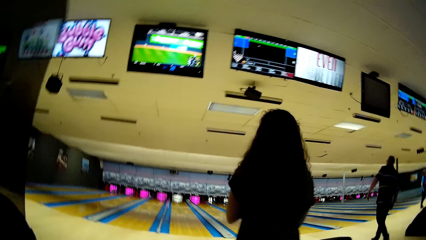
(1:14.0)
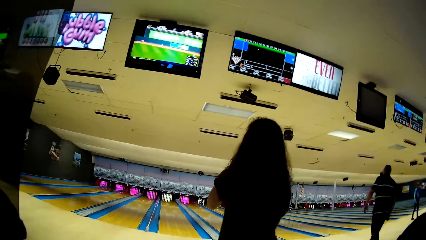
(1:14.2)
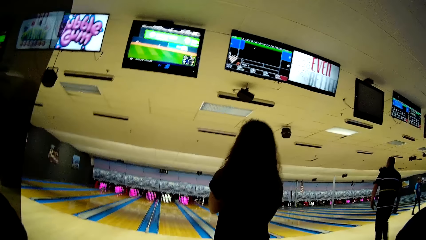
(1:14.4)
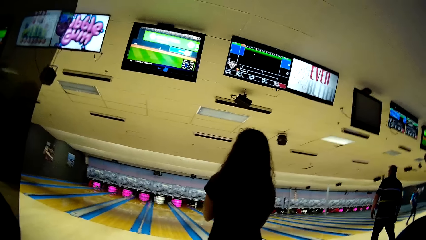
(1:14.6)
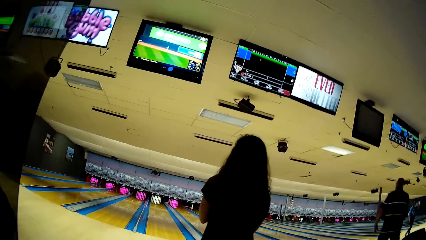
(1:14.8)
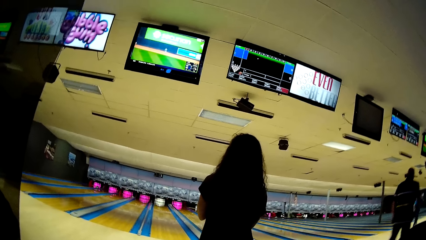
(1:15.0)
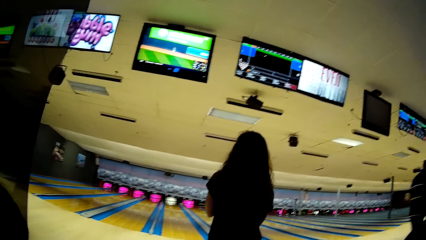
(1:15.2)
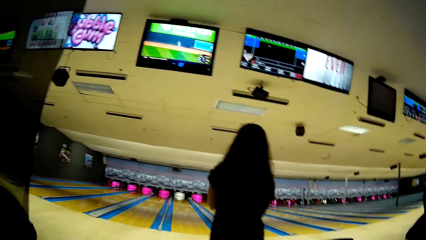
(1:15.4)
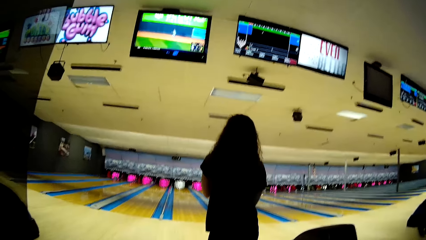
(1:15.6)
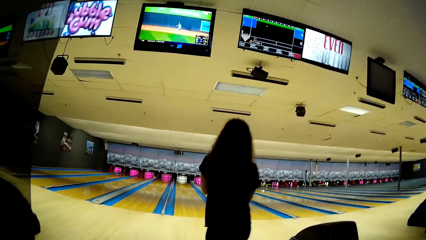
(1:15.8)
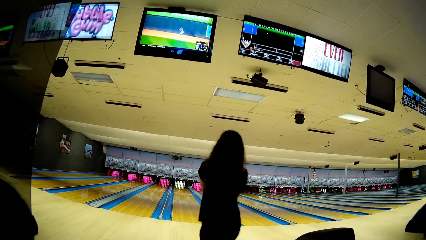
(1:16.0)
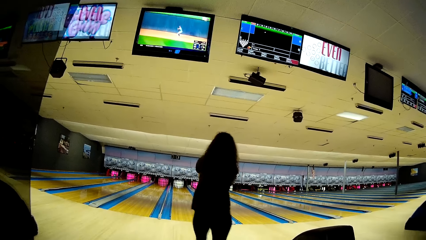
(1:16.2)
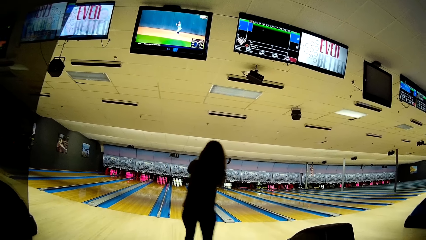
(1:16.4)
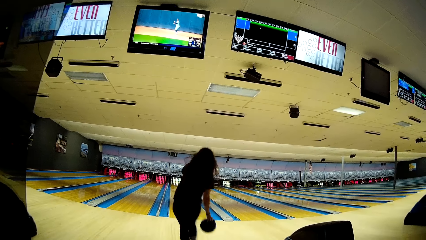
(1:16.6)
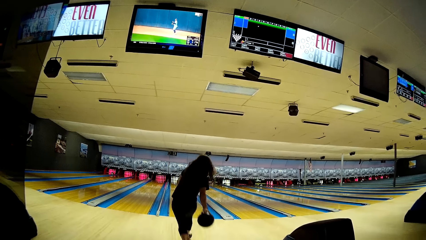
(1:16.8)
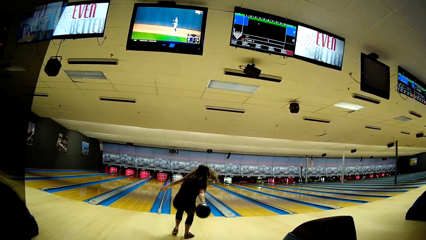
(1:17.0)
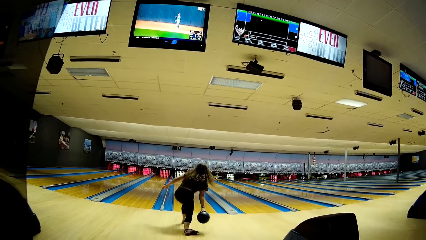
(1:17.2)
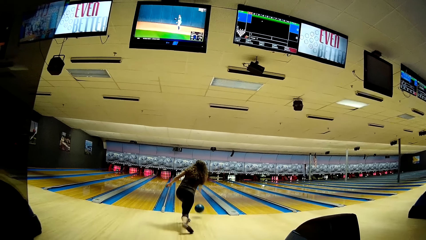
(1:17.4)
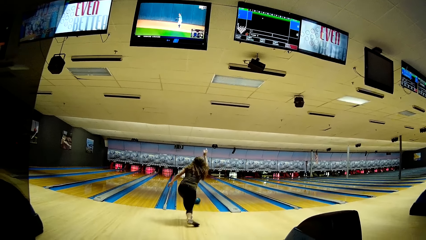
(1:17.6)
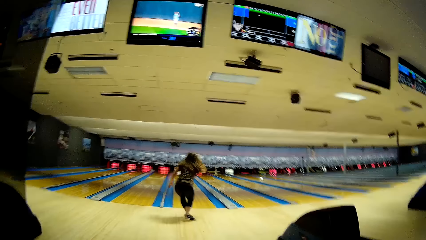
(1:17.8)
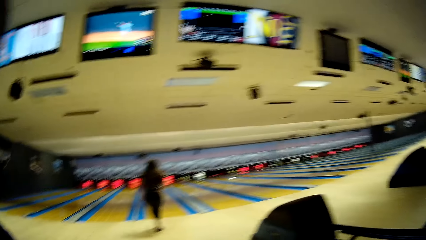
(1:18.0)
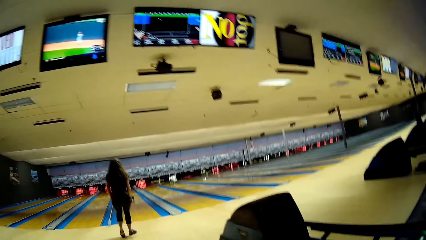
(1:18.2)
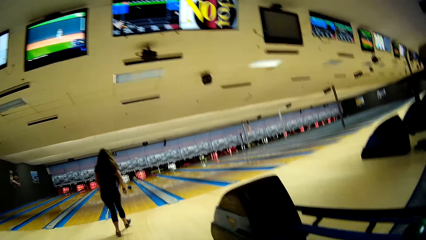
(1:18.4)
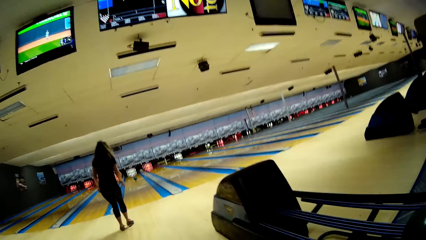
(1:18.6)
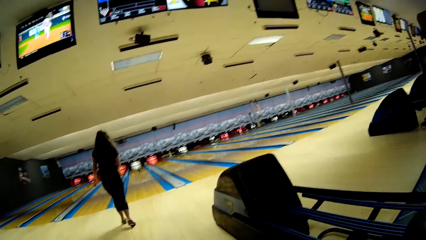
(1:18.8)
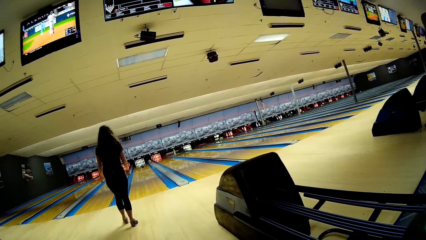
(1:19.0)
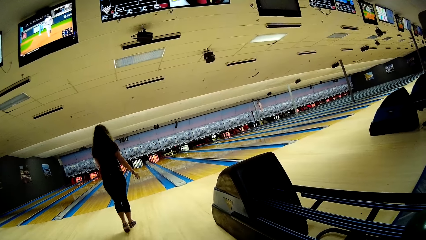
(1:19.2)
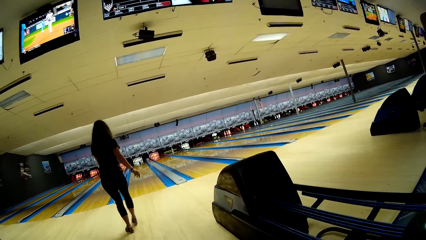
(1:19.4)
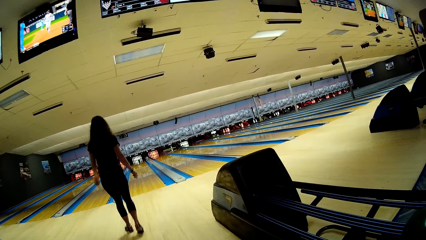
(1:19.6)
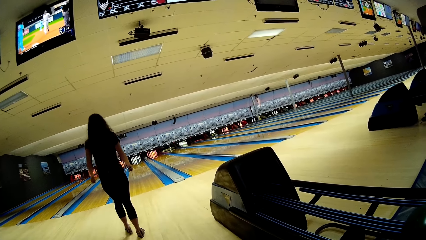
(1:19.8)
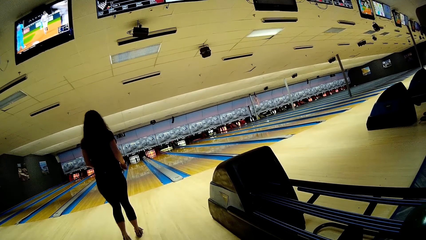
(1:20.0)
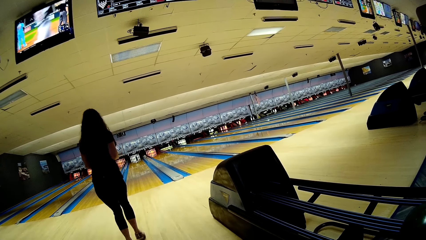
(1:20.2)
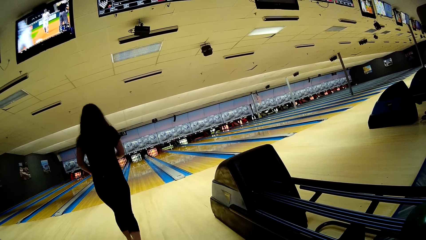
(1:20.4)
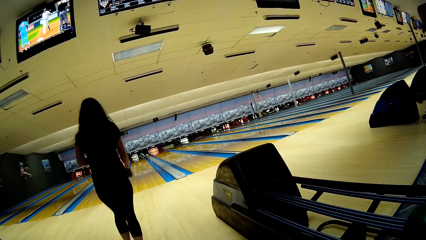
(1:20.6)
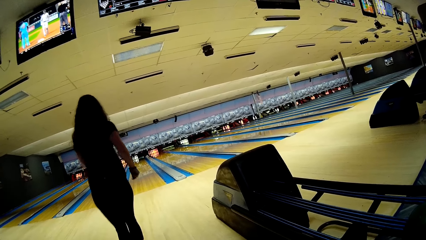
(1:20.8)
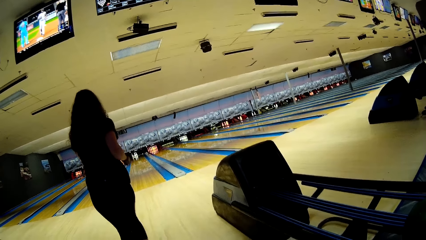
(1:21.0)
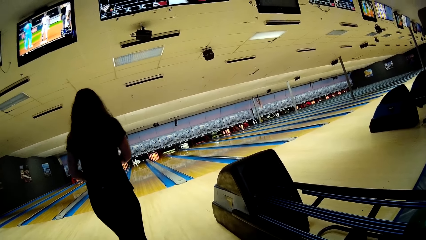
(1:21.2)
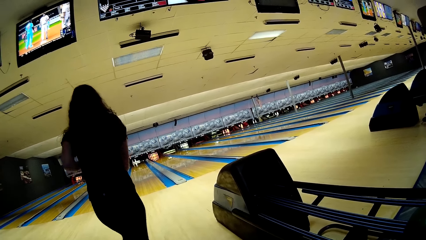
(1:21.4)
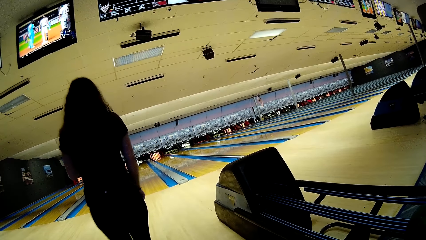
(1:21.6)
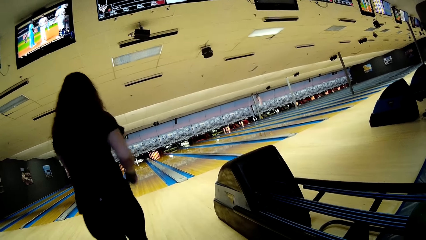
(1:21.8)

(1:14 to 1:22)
The camera wearer sits on the chair. A woman walks towards the bowling lane. The woman throws the bowling ball towards the pin deck. She walks backwards on the bowling area.

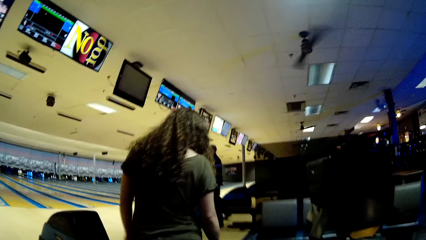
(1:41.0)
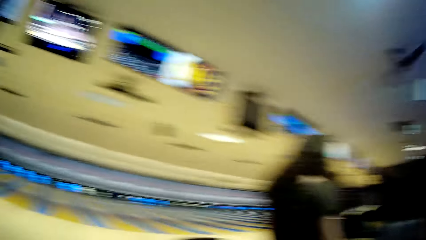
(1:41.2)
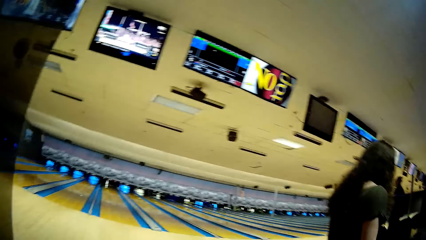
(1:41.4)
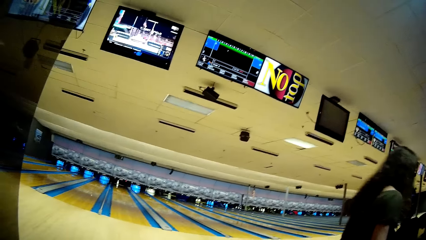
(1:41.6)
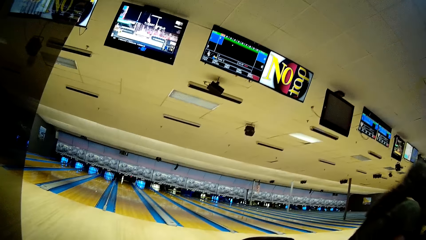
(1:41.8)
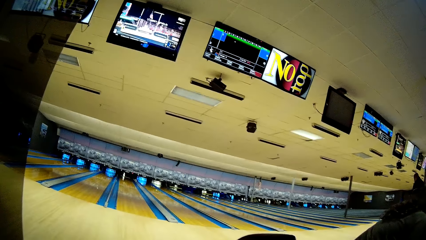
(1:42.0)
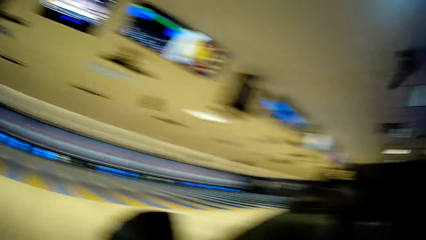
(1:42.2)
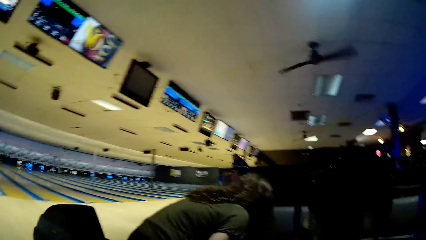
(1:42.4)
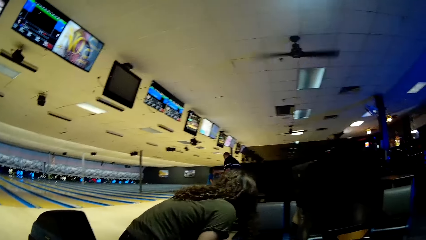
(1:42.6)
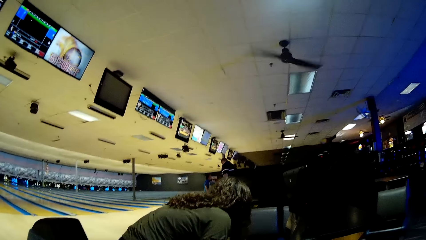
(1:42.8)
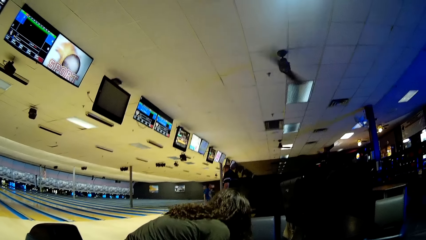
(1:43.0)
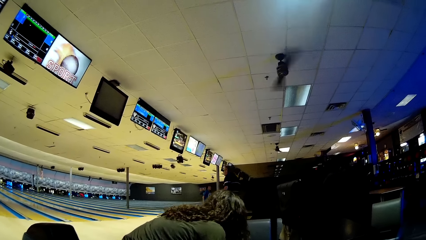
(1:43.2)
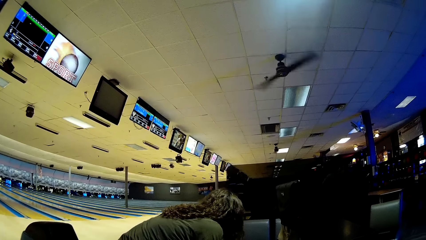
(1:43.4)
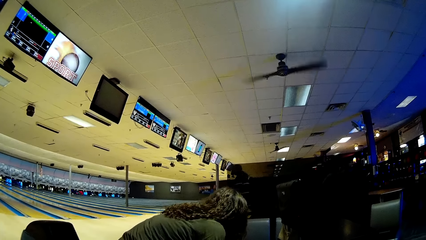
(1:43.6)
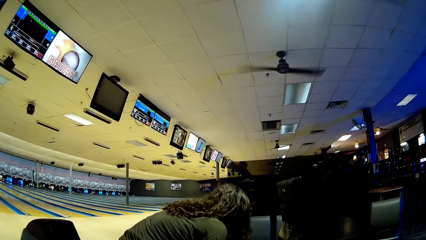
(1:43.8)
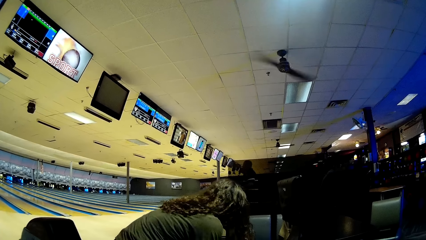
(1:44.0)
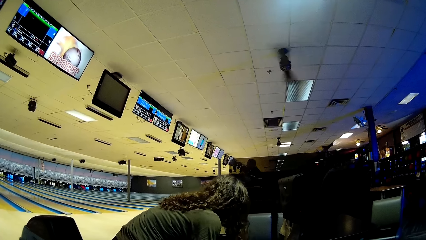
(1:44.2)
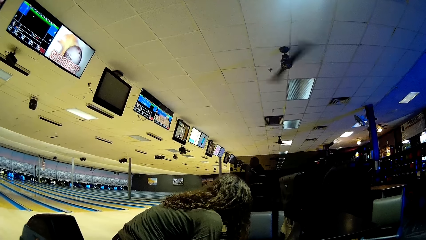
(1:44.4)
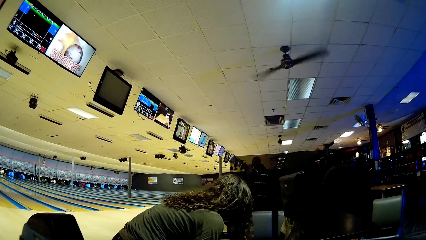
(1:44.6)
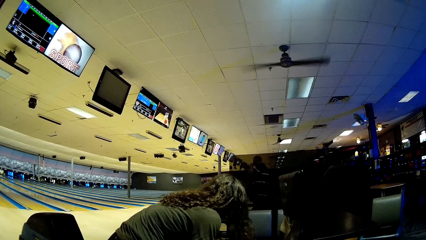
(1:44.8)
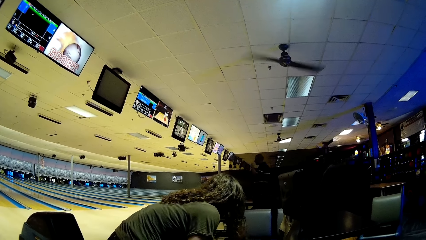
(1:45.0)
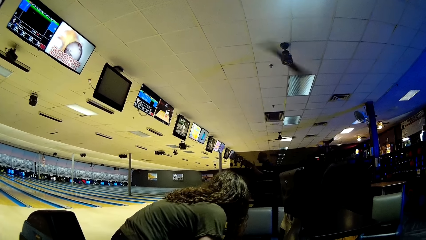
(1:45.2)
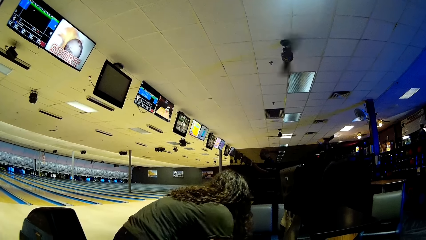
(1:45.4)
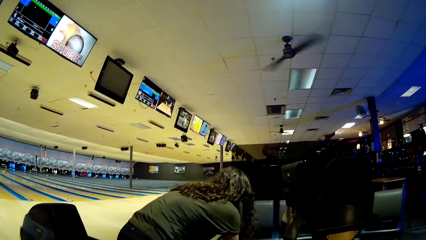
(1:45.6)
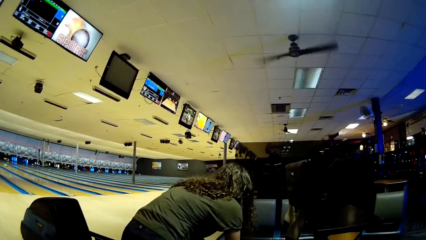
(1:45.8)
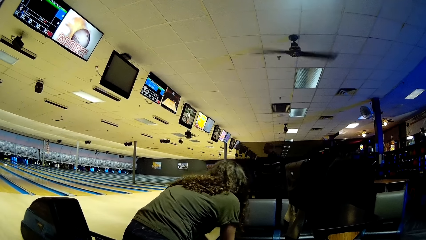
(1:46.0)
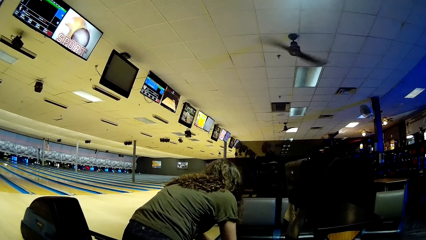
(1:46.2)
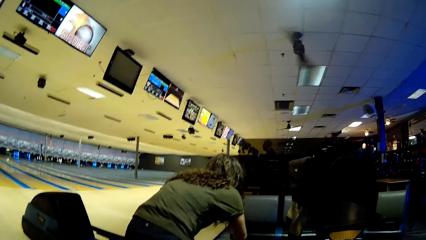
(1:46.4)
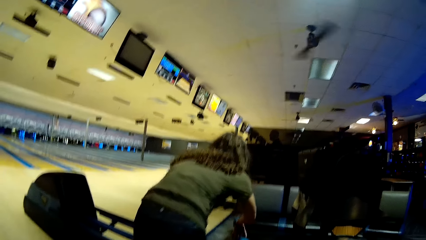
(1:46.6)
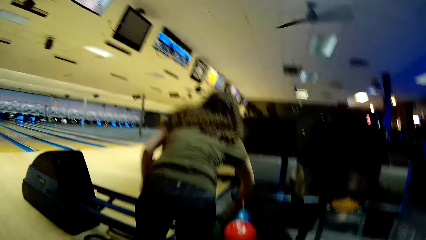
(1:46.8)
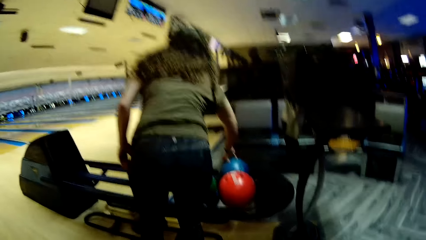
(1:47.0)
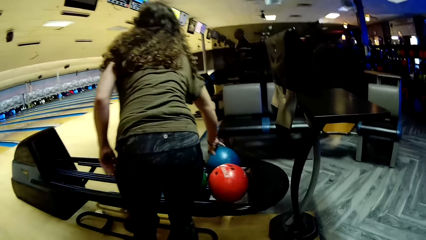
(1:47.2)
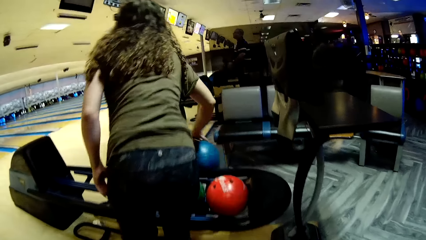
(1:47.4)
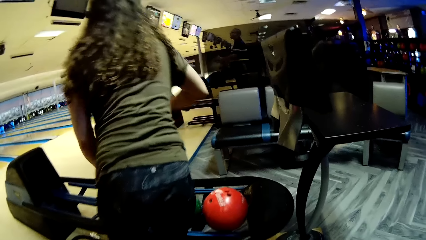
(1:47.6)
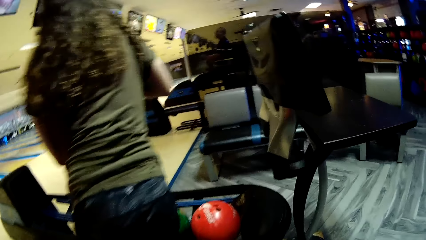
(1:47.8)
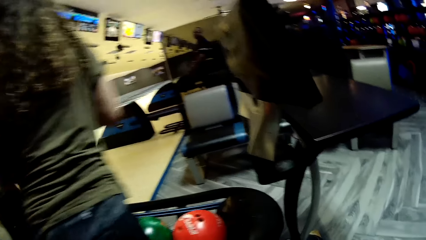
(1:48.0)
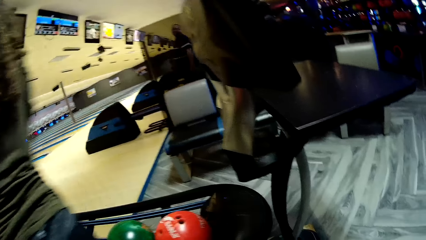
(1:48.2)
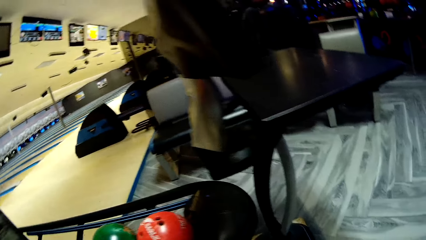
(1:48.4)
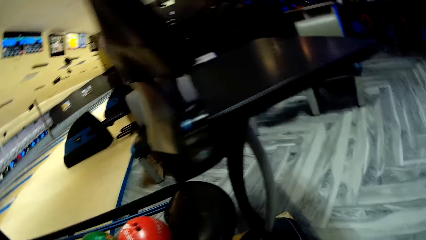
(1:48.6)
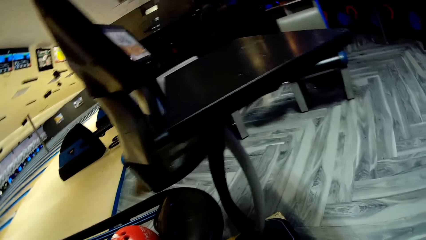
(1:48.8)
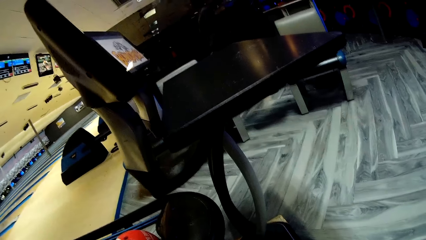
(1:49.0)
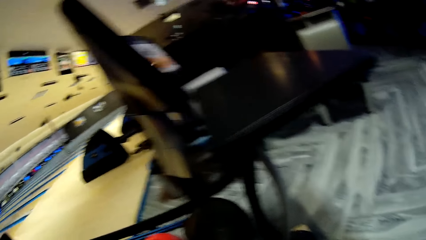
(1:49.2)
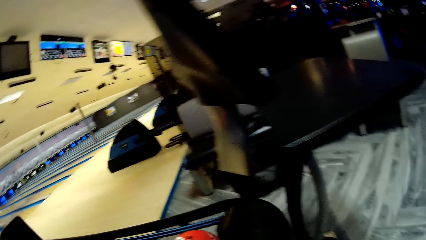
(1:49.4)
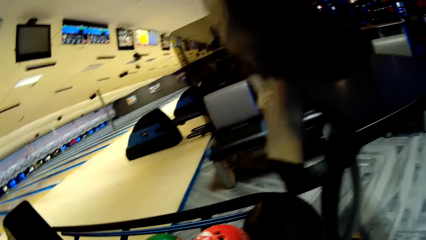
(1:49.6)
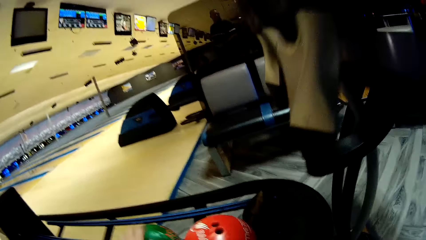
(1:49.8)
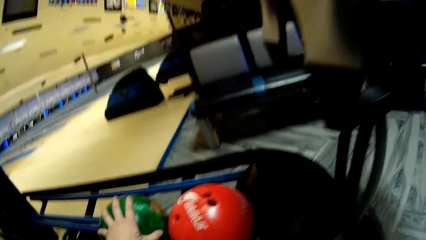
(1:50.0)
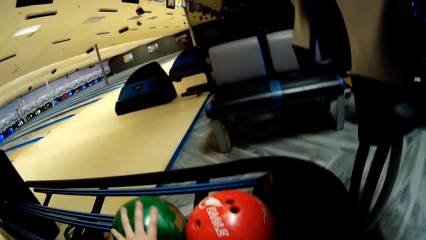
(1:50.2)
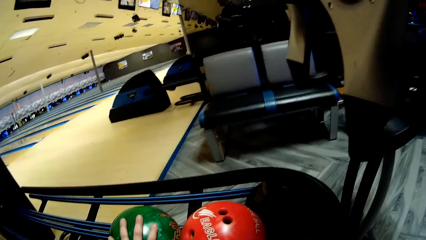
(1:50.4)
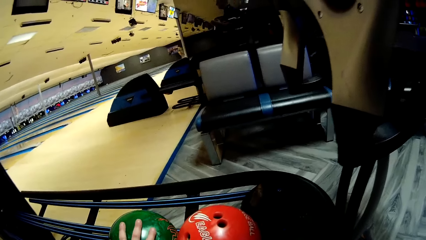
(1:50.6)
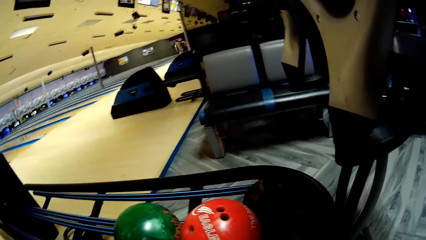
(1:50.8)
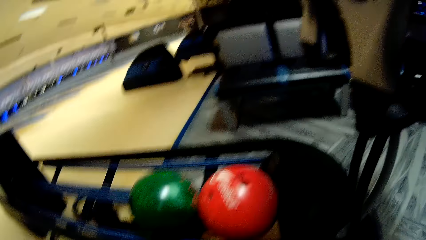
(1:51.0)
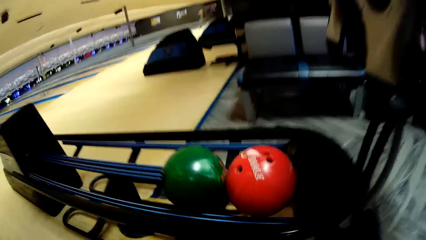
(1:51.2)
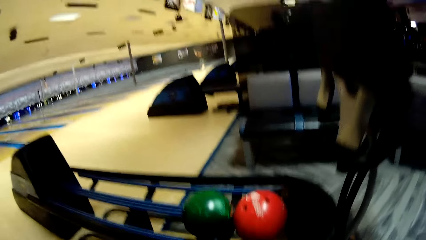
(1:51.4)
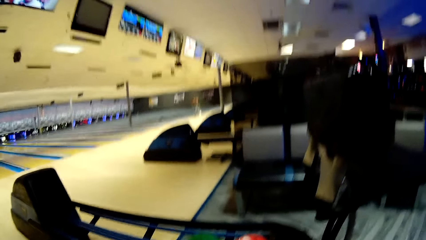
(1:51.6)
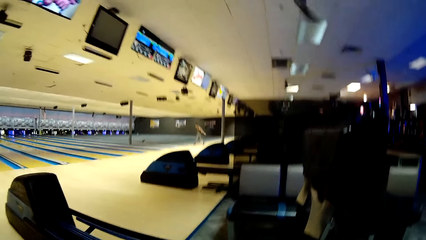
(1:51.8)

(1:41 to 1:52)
The camera wearer looks around. A woman bends on the other side. She holds a bowling ball and picks up the bowling ball. The camera wearer touches a bowling ball. They hold the bowling ball.
